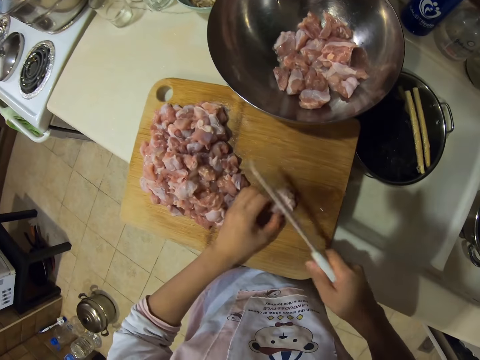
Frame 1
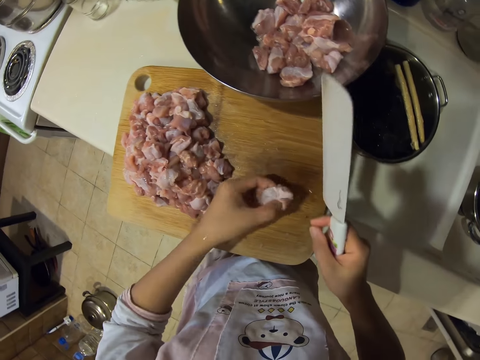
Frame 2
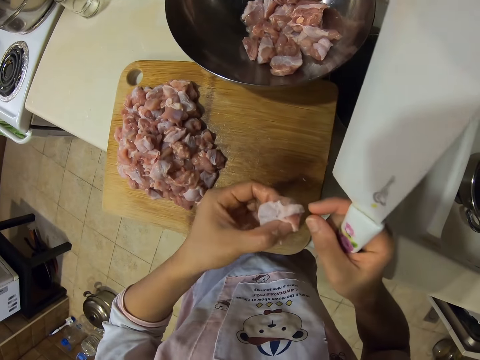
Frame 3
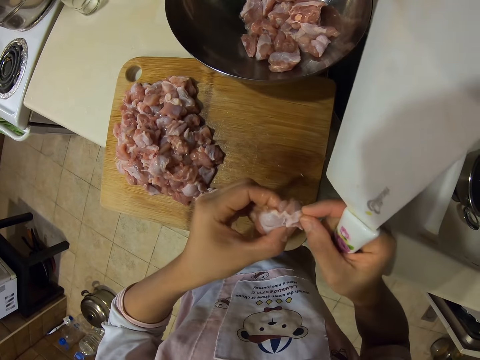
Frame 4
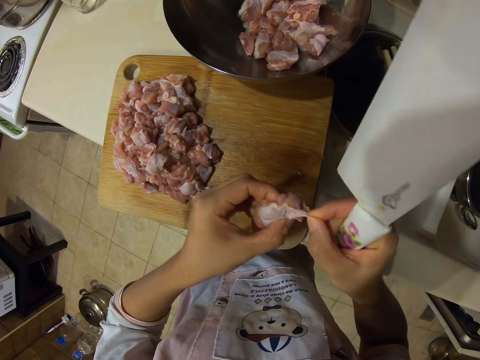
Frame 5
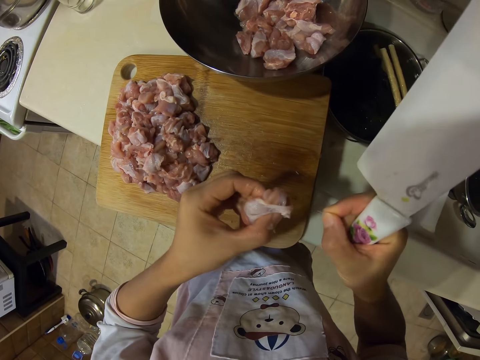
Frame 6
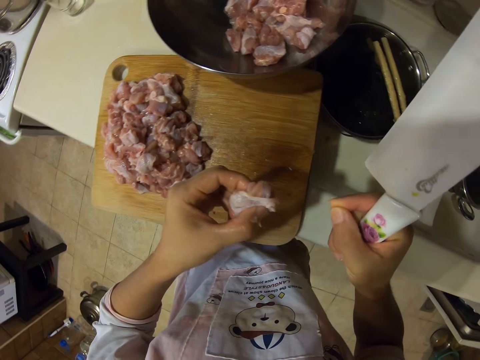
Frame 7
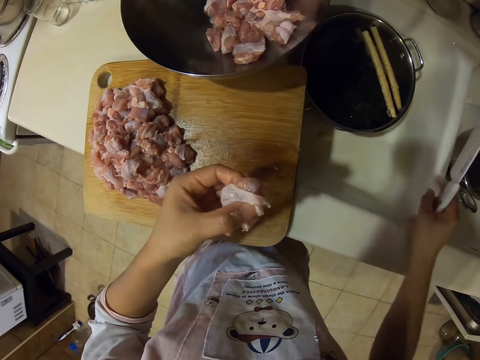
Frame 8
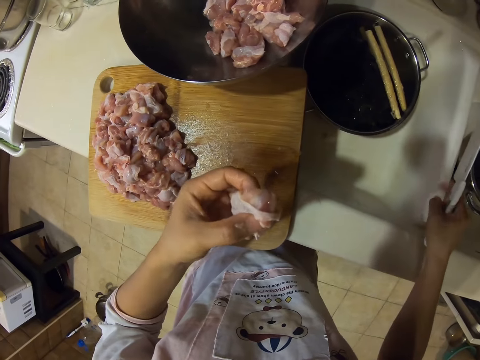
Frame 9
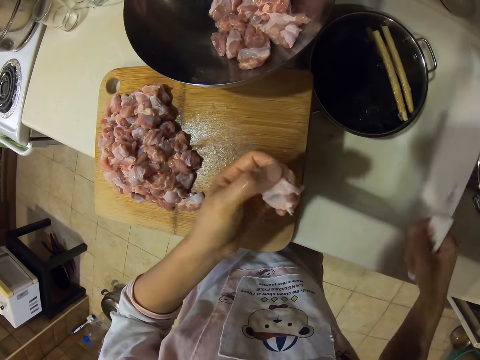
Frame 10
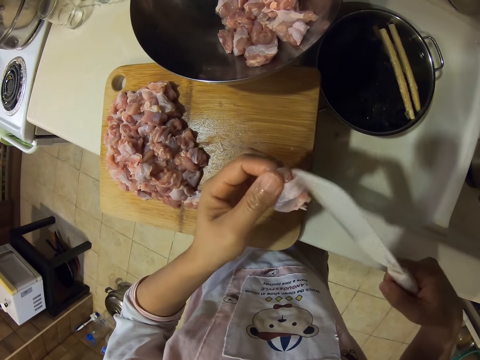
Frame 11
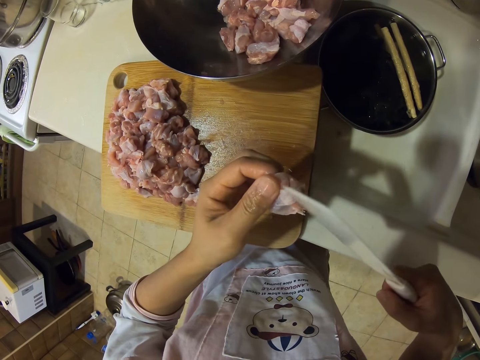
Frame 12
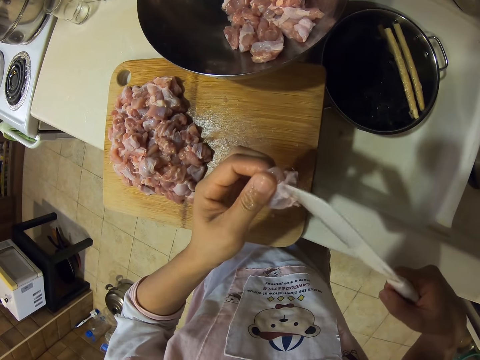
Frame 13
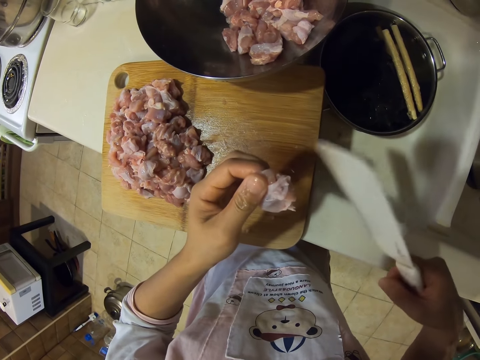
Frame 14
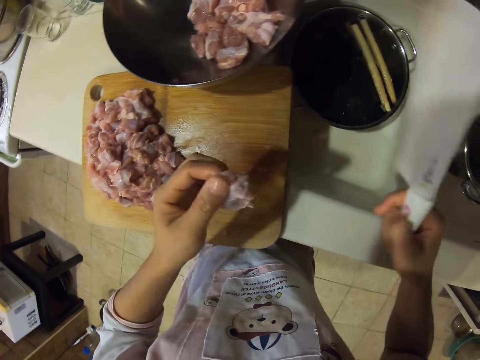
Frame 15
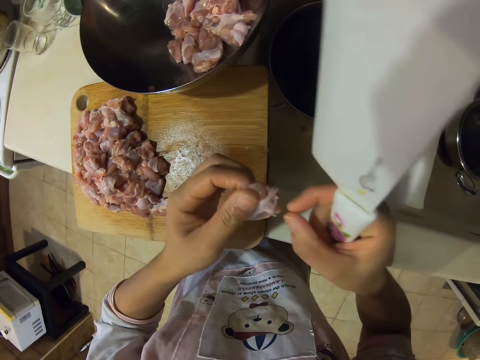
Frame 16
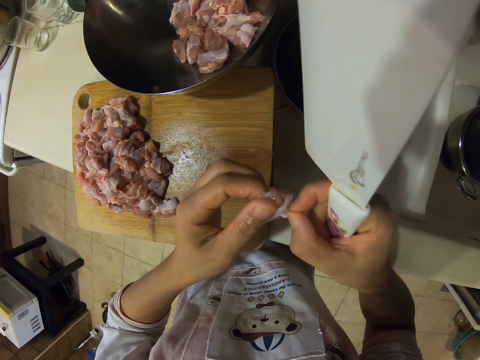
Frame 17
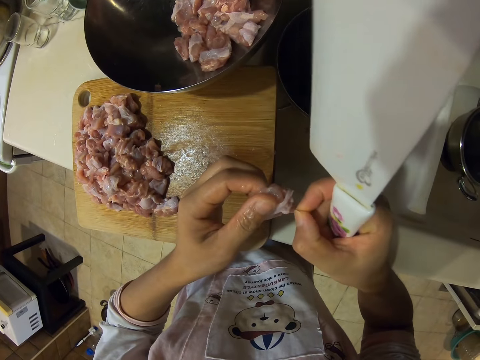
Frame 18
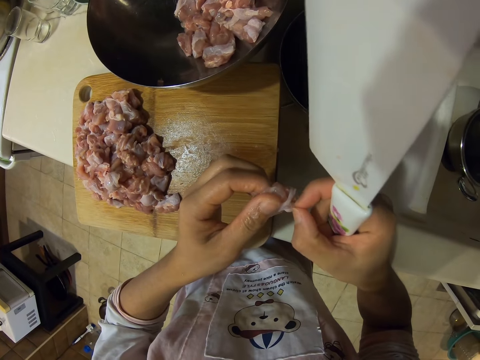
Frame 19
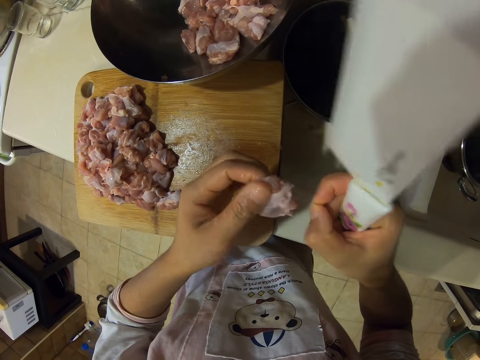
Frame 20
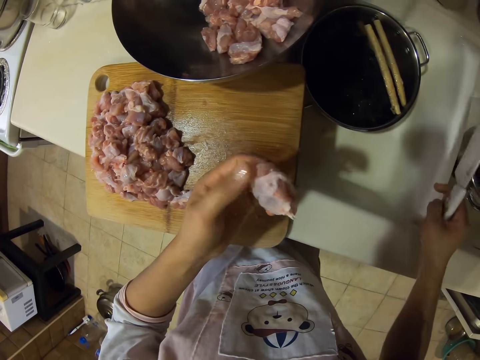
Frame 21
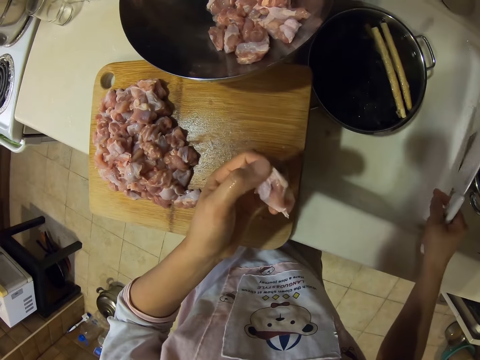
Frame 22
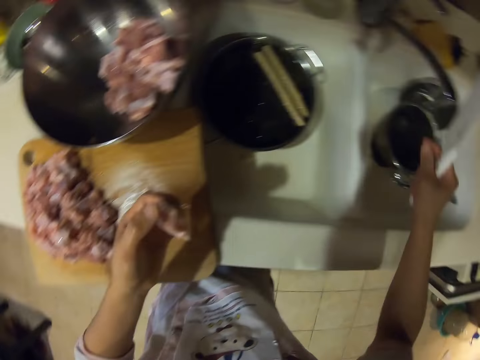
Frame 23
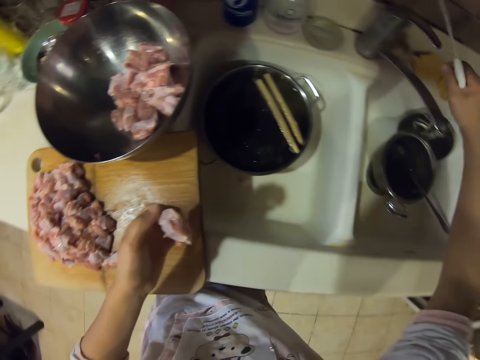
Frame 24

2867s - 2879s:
The camera wearer cuts meat. They check the meat.

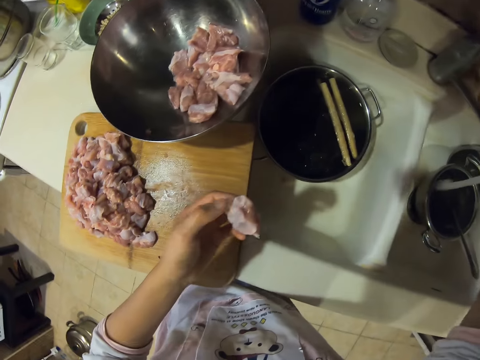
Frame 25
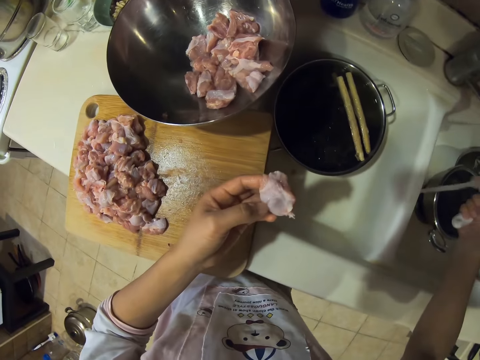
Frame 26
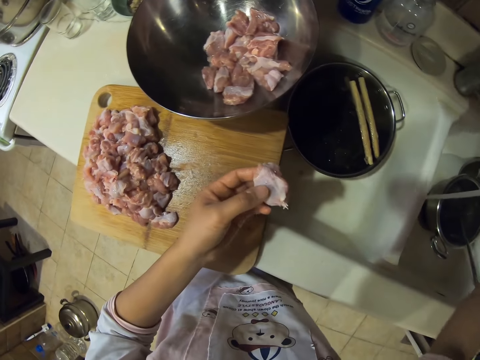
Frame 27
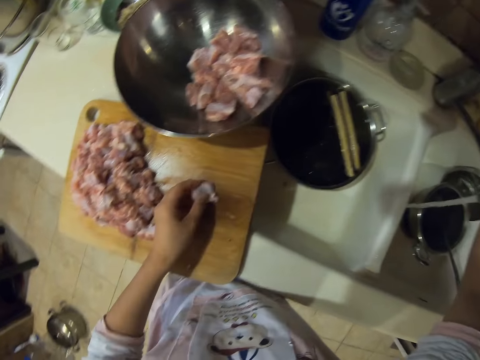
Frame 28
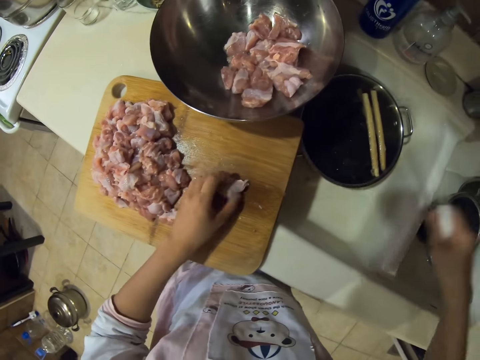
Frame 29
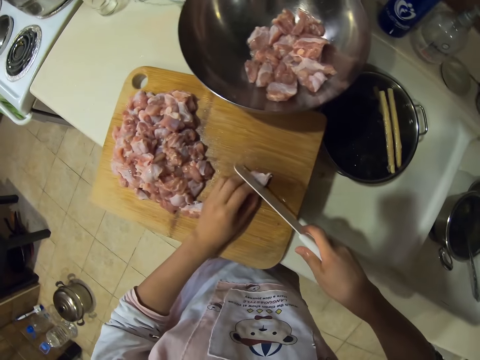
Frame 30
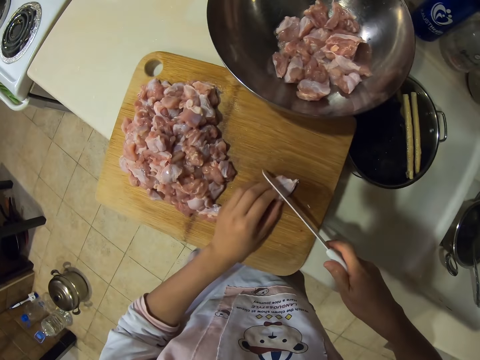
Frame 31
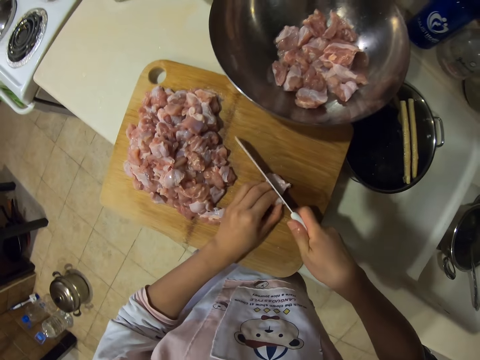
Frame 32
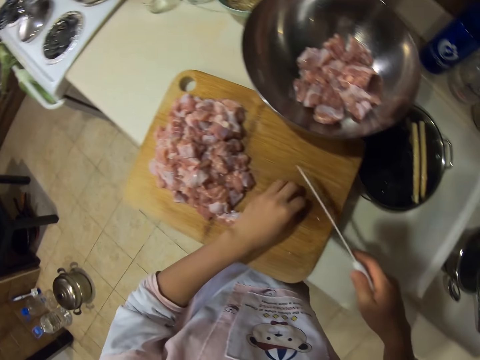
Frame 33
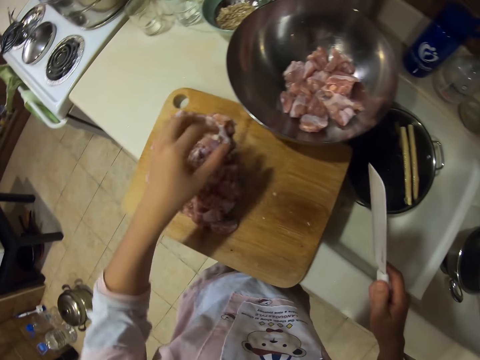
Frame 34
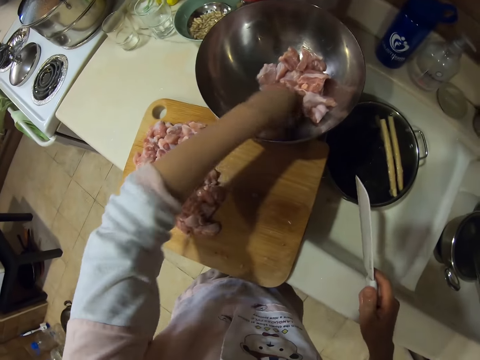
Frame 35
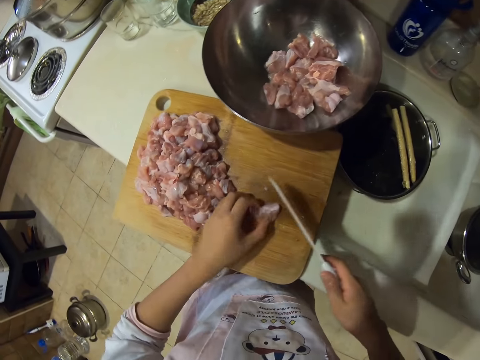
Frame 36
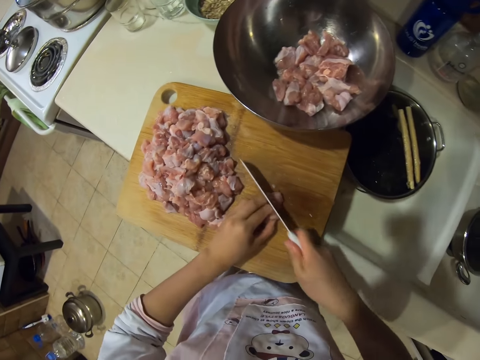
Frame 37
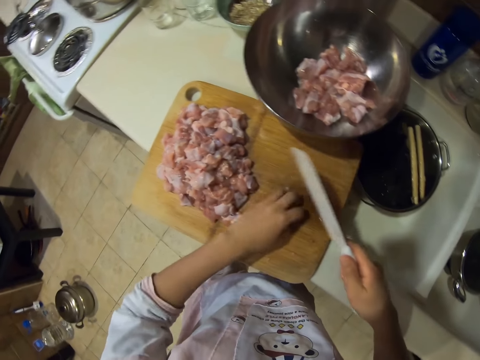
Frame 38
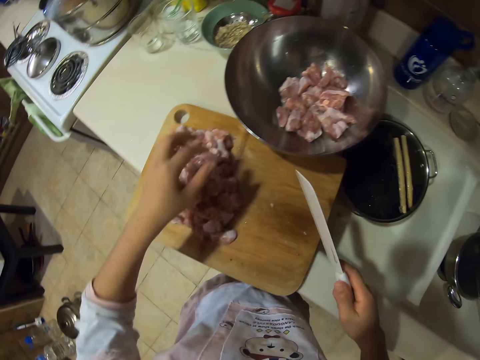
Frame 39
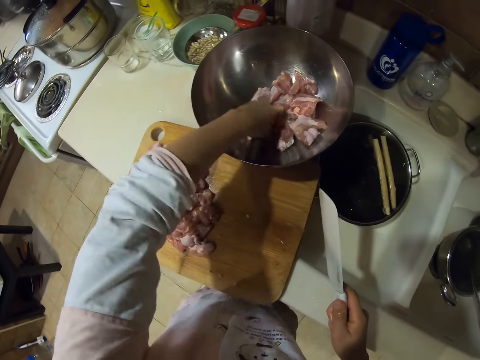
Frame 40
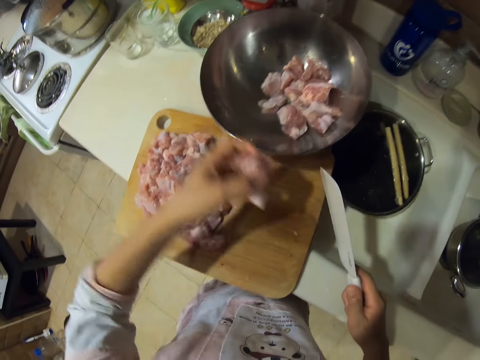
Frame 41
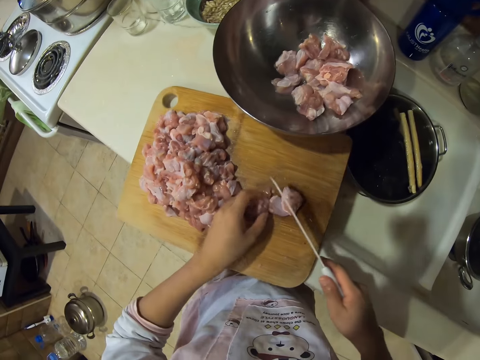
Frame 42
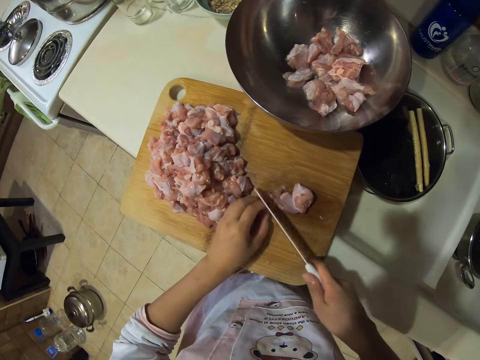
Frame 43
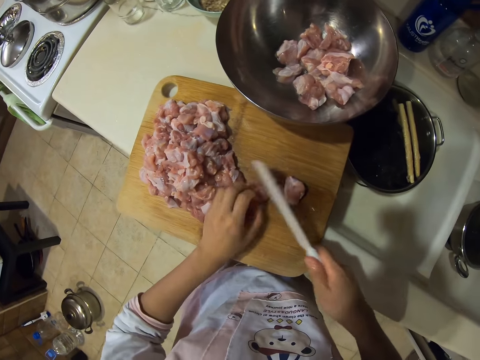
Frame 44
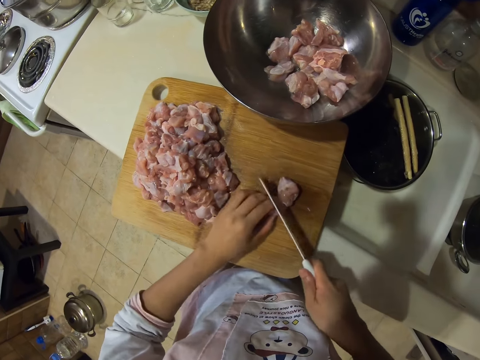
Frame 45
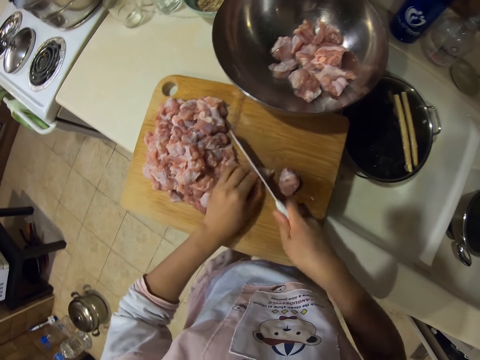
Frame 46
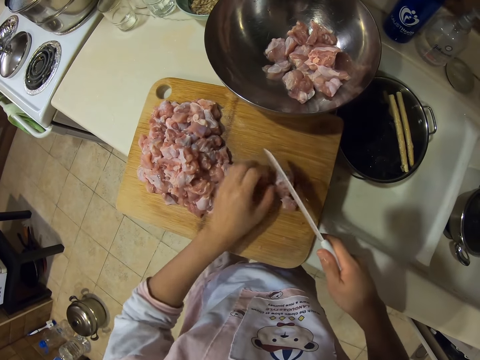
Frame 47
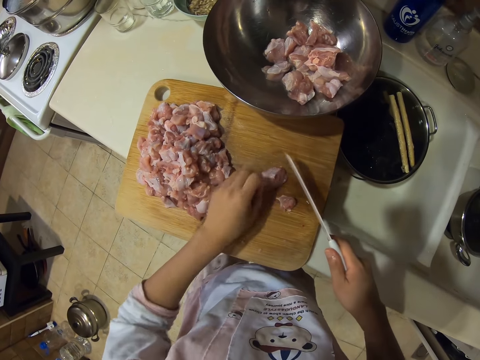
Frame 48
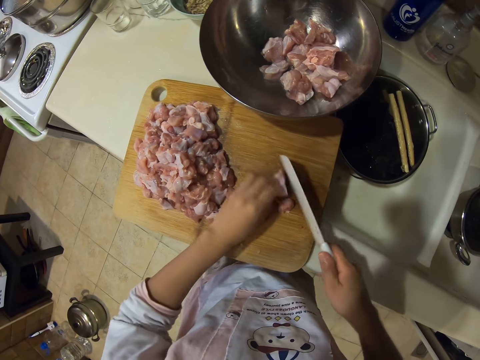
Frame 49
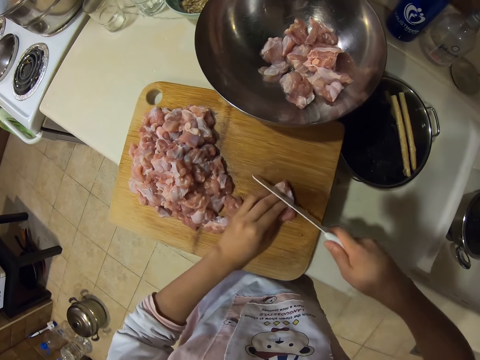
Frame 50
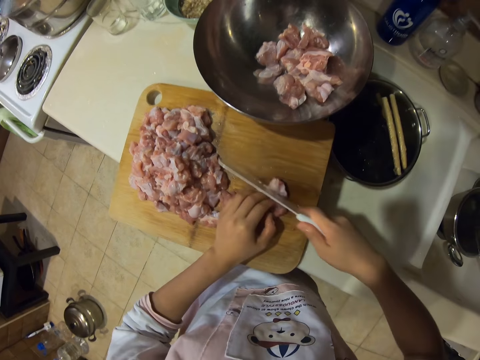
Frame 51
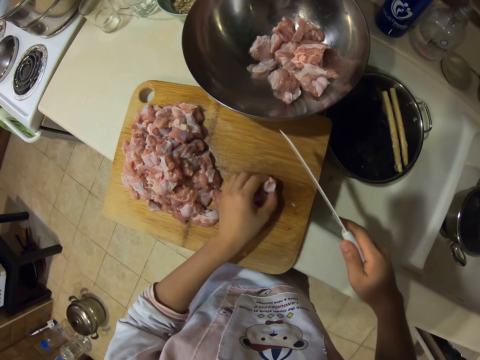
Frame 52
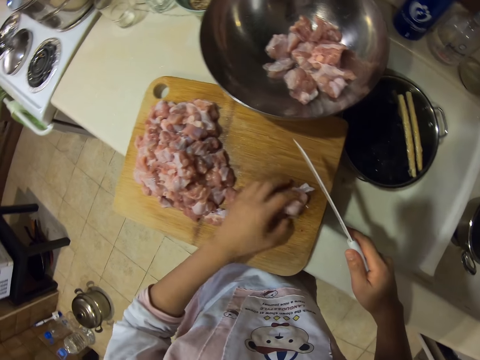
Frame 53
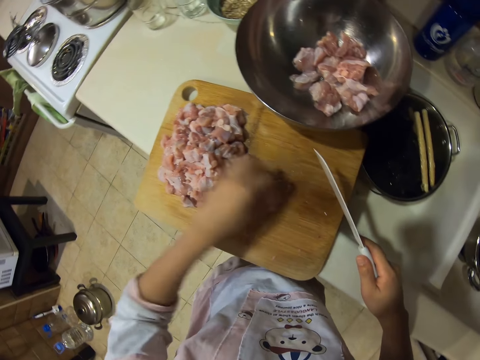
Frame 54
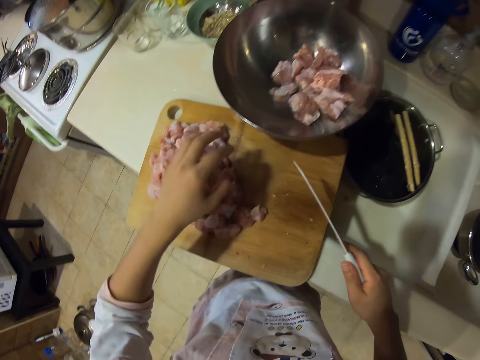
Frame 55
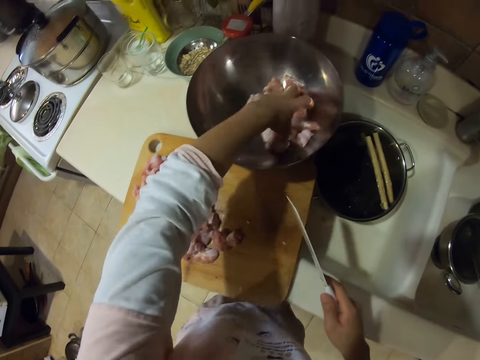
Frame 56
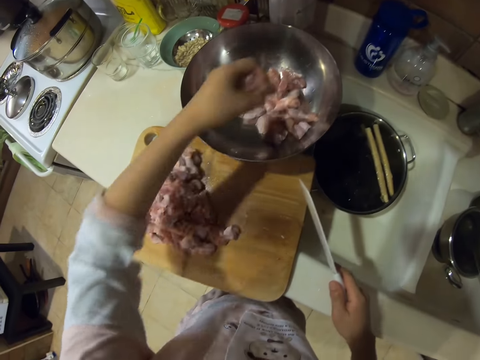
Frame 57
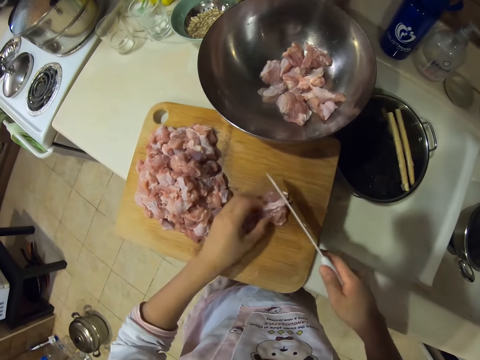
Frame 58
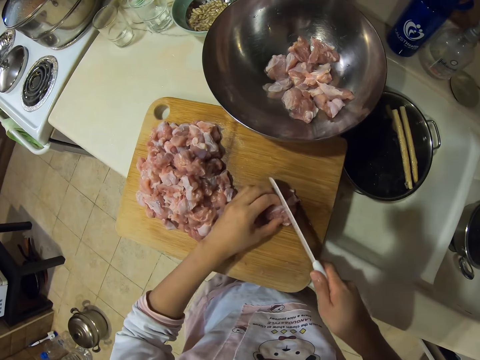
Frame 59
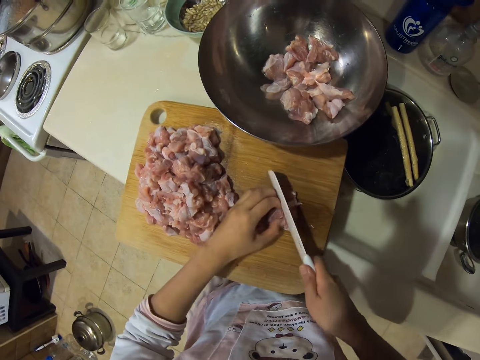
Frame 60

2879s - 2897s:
The camera wearer turns on the tap. They rinse their hand. They turn off the tap. They cut meat. They put the meat aside. They pick up the meat. They cut the meat. They put the meat aside. They pick up the meat. They cut the meat. They put the meat aside. They pick up the meat.
